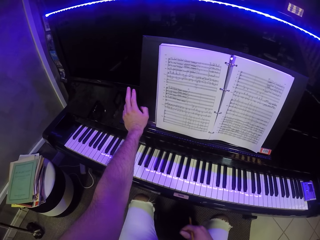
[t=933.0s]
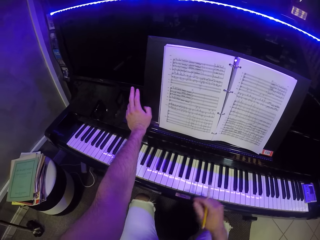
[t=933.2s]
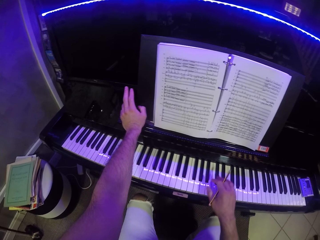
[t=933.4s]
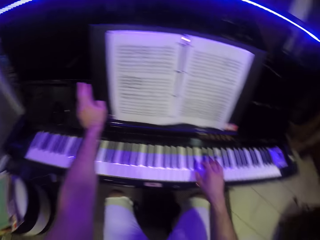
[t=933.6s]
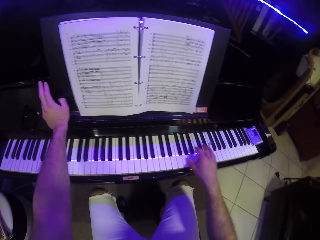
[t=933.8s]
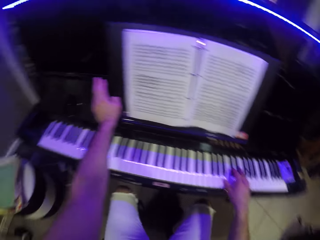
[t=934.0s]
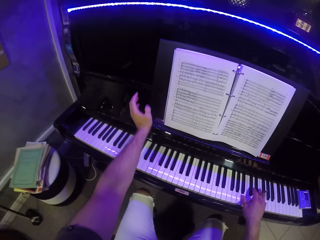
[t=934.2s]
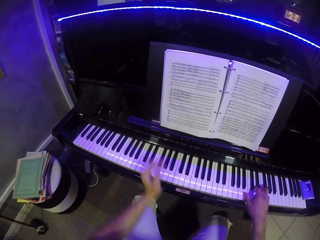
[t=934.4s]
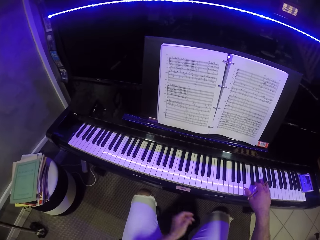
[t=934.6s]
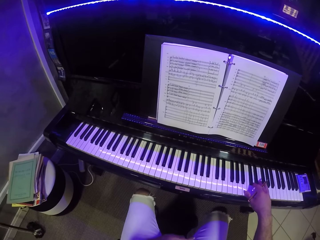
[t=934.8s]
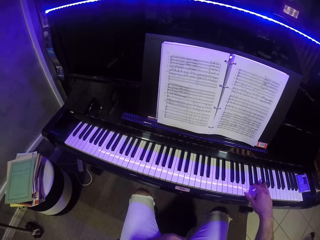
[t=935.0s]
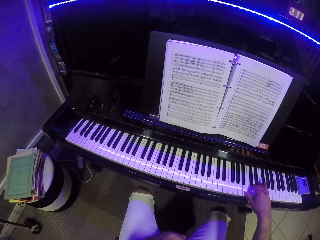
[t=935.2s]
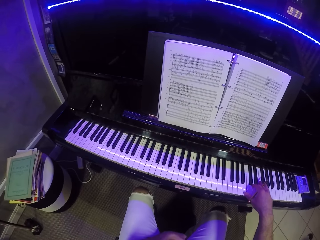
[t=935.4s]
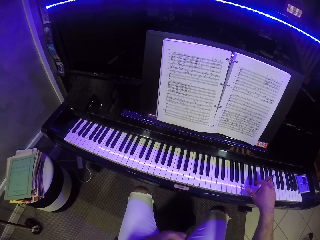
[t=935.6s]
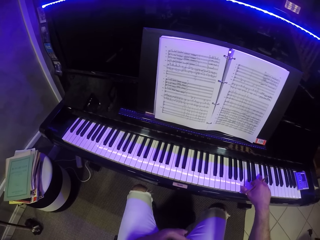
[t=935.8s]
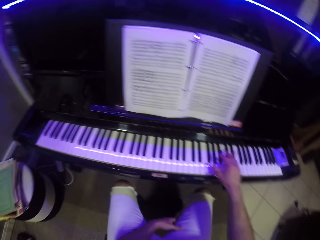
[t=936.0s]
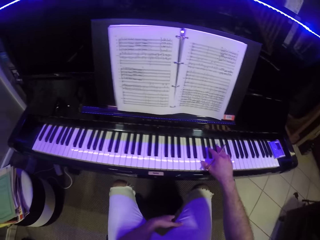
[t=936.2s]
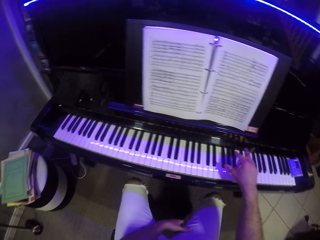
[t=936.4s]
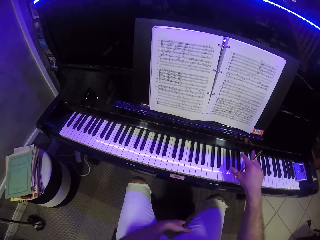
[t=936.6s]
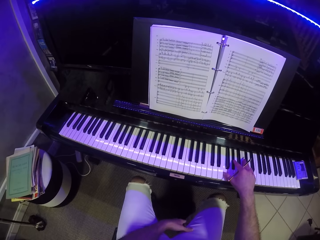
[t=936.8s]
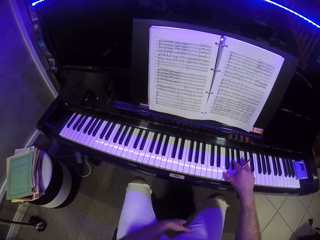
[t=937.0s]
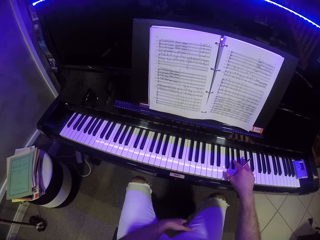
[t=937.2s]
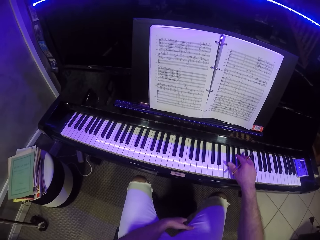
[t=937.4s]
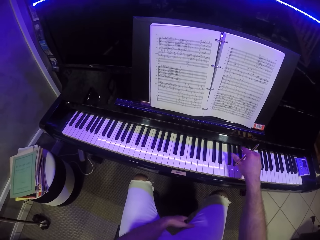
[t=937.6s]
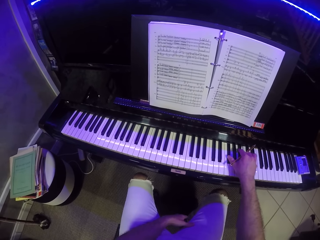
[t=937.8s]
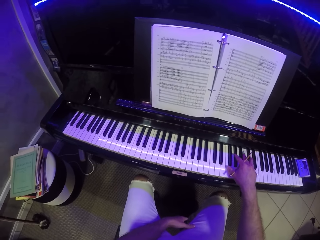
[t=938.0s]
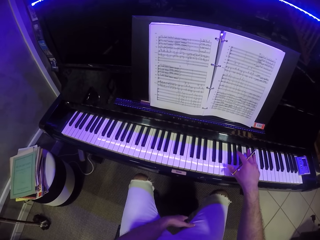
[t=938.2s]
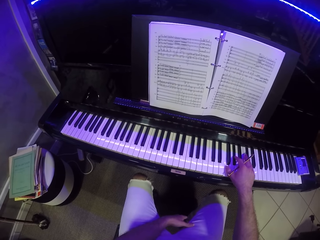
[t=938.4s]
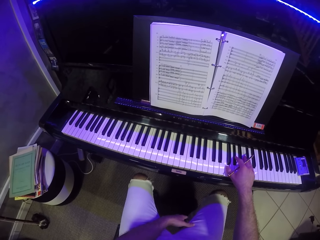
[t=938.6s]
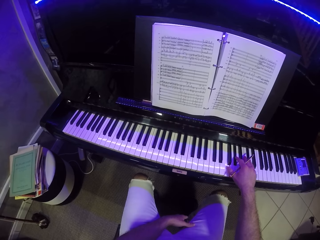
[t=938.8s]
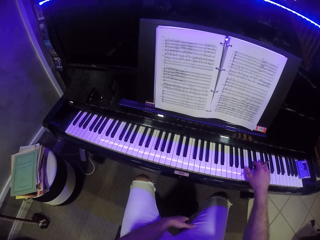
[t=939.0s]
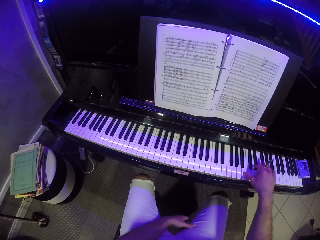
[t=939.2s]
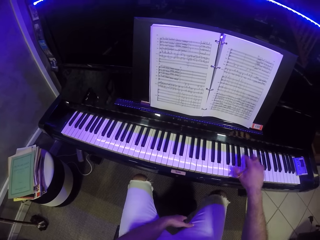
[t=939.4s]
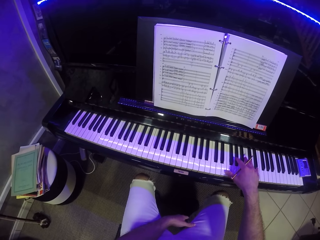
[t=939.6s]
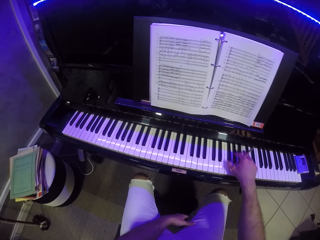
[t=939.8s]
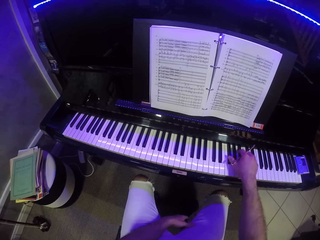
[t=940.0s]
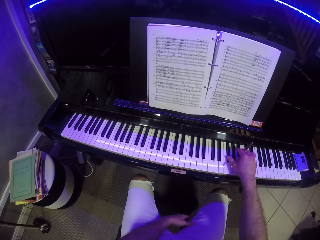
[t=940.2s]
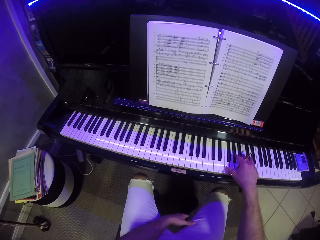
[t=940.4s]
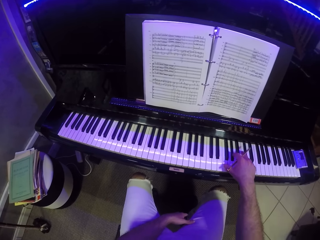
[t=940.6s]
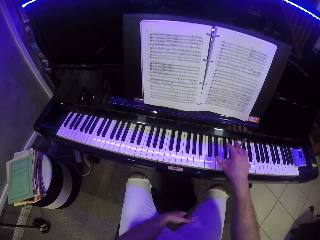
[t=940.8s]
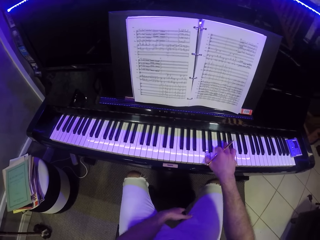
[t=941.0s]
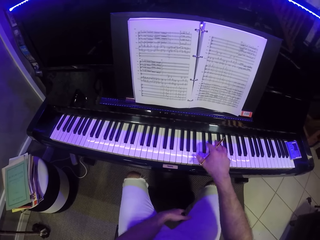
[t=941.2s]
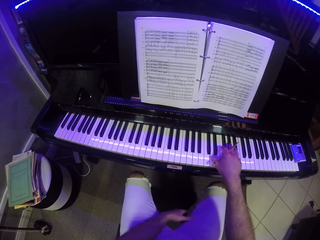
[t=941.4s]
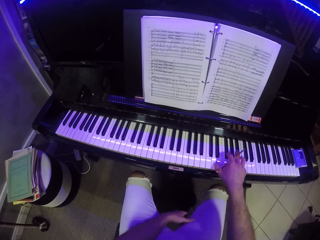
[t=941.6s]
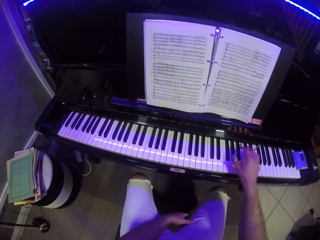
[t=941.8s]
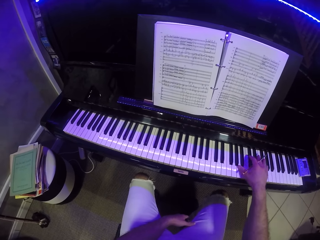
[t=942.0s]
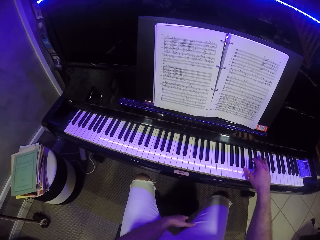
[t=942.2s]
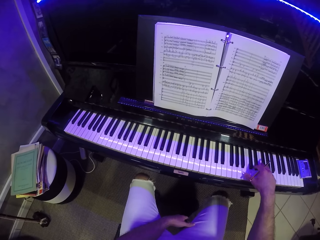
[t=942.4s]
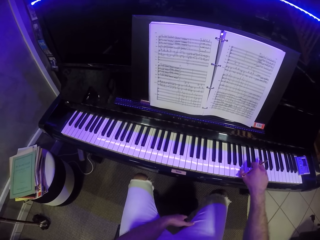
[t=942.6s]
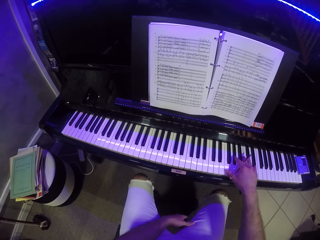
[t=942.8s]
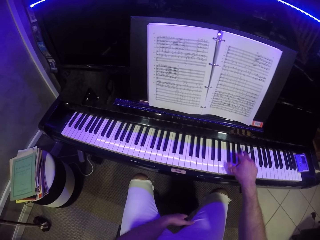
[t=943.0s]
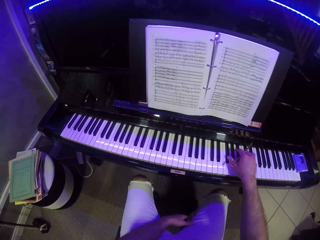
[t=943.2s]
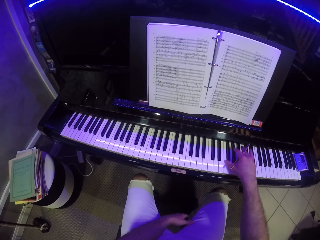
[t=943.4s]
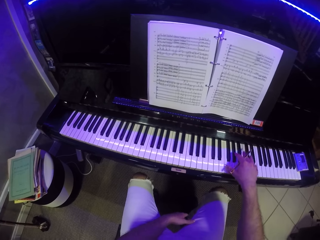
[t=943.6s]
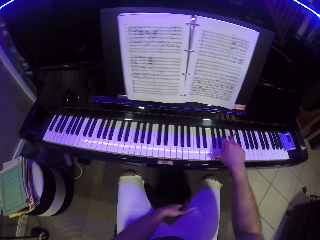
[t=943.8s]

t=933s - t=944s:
The camera wearer puts his left hand between his legs. He puts his right hand on the keyboard. He plays on the piano with his right hand.

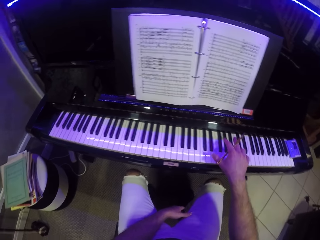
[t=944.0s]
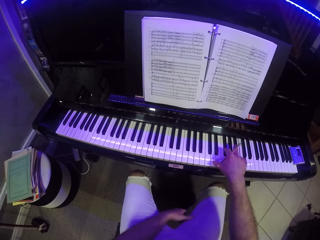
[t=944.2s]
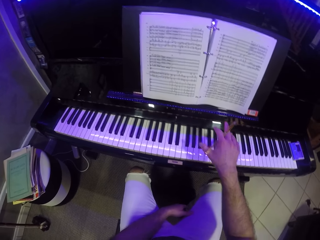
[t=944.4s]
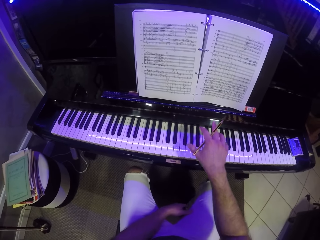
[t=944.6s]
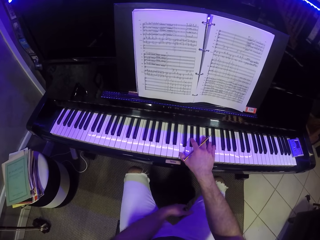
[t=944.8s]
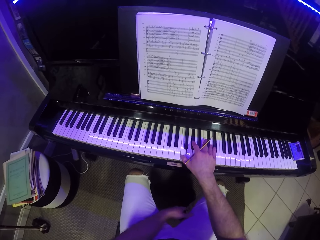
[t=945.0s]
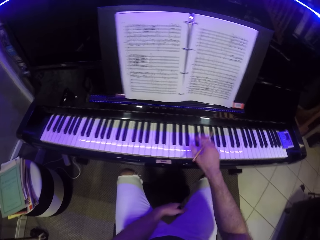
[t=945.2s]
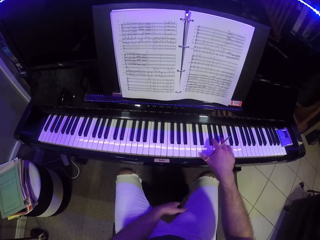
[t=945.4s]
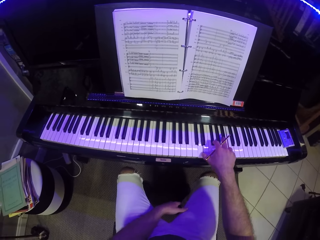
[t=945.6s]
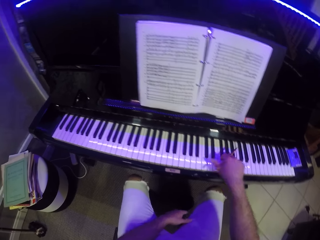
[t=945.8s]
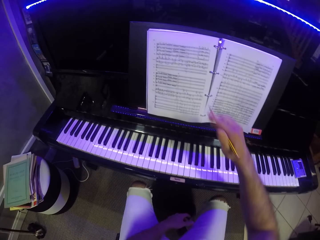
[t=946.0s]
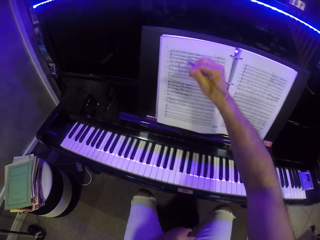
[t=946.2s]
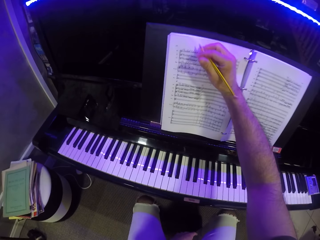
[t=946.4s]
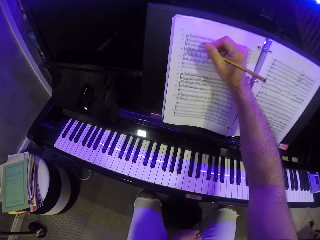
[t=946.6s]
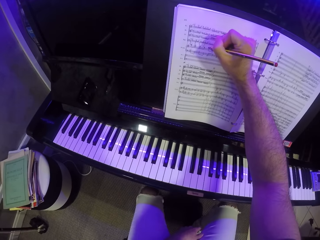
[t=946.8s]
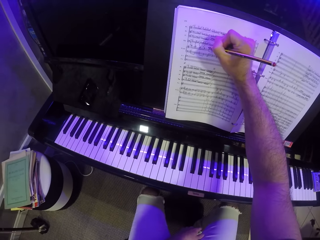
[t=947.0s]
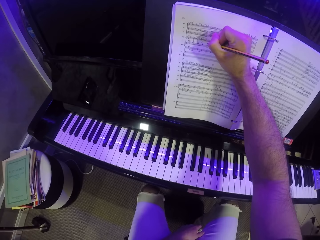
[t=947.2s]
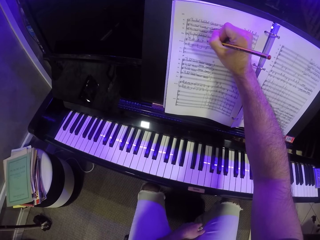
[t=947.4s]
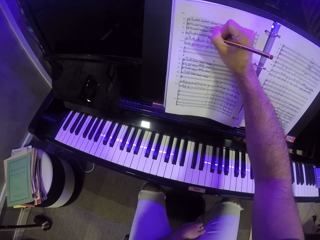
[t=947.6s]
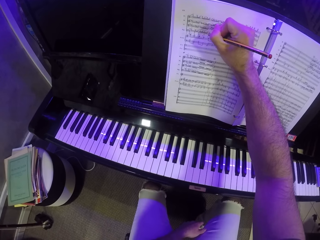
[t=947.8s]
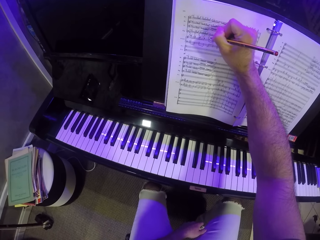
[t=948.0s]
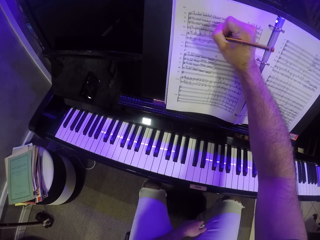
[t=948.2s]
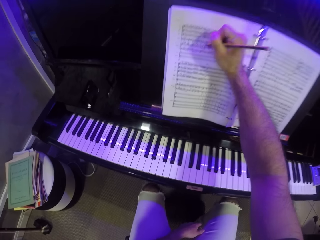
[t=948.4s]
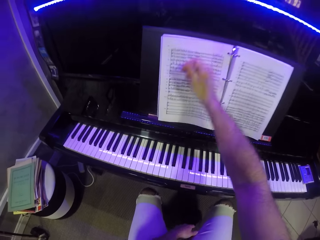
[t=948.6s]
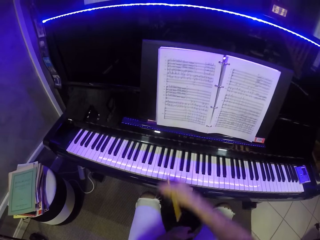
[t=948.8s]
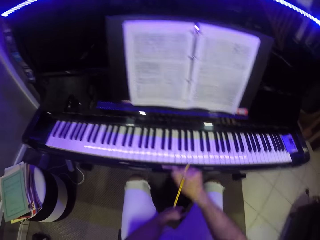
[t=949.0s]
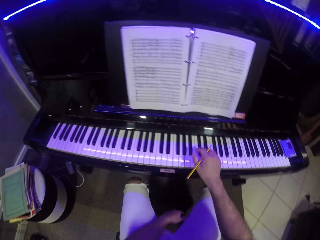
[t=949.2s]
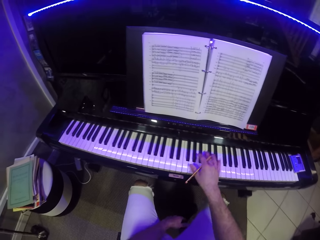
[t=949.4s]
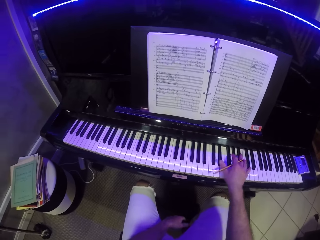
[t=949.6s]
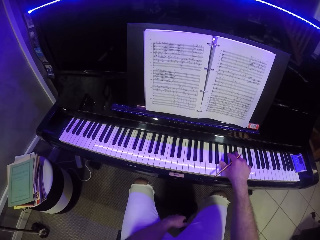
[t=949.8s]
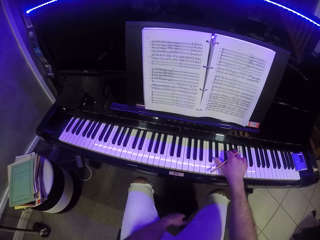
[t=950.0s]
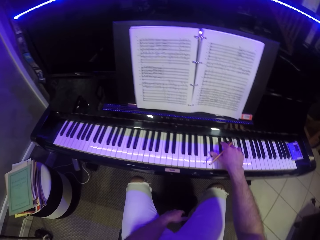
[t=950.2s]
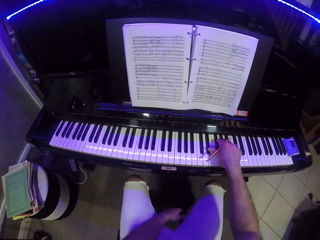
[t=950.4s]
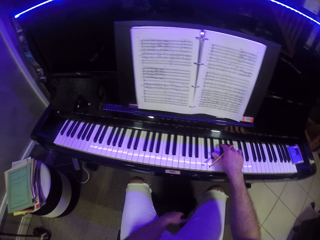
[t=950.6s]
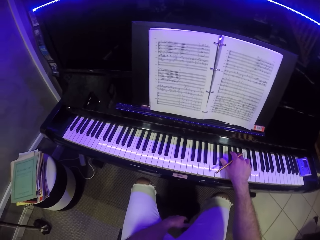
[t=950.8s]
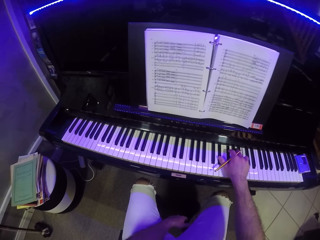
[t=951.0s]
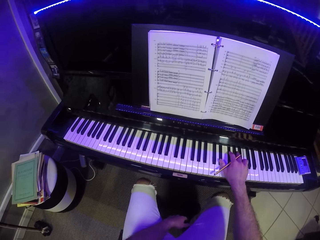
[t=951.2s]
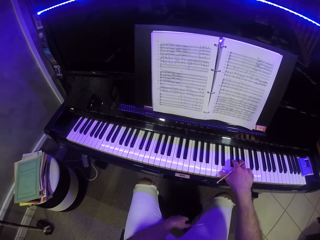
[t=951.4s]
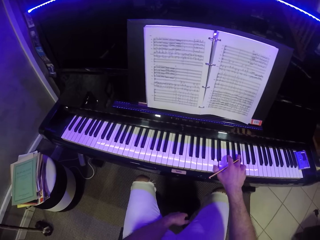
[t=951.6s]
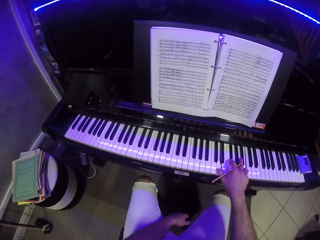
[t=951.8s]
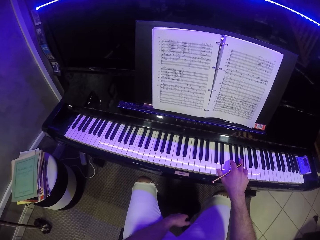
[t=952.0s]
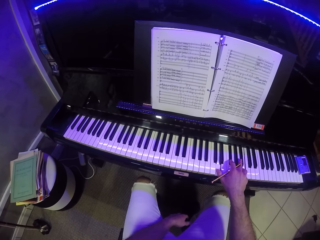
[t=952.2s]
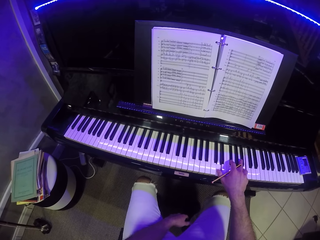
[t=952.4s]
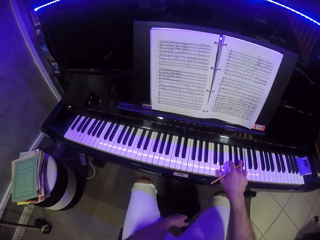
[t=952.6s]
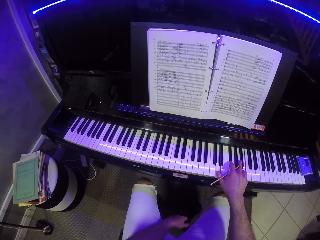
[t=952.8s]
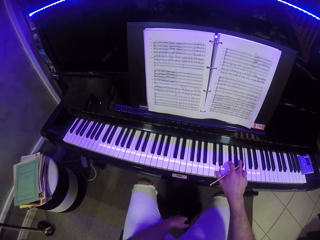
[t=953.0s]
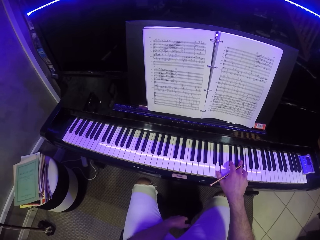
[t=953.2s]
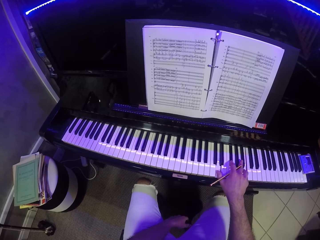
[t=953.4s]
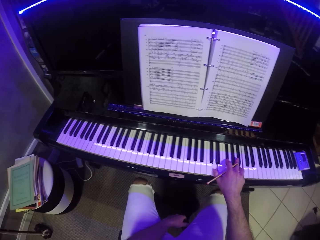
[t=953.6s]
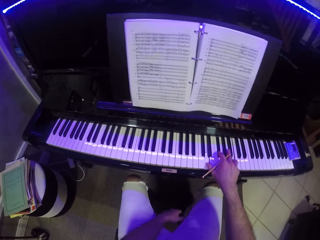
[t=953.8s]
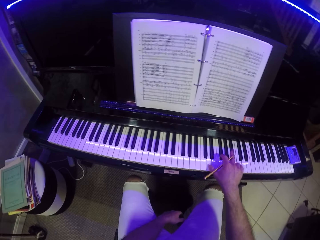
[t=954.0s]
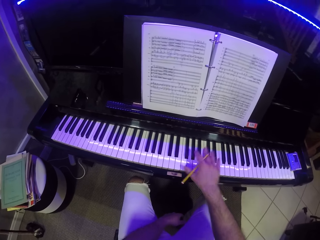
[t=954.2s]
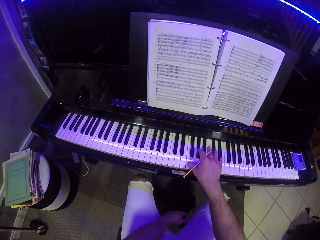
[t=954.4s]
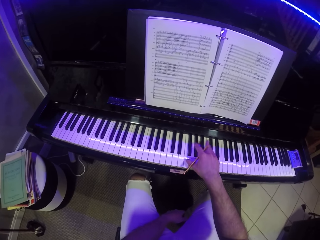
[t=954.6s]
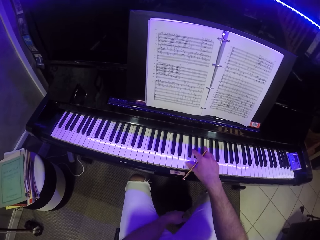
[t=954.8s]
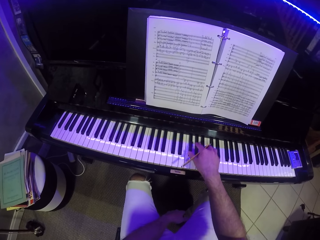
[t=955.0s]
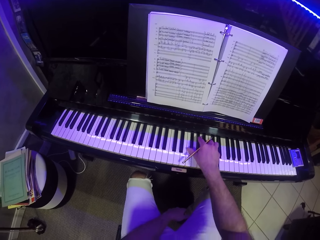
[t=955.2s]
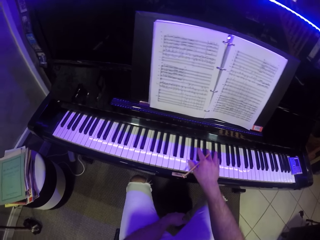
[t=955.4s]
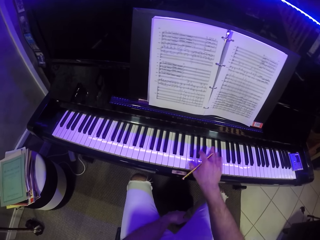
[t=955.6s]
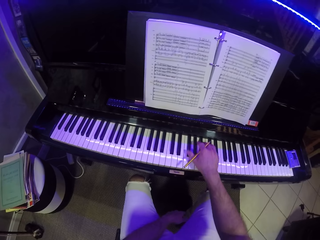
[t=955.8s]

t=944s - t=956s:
The camera wearer writes on the music book with the pencil in his right hand. He plays on the piano with his right hand.
